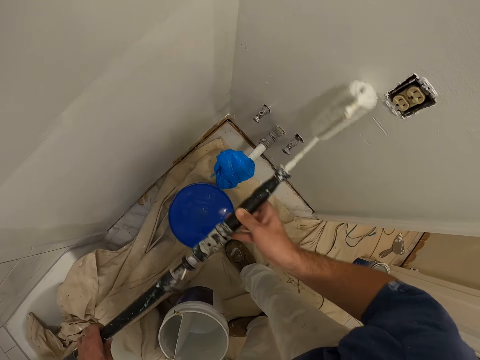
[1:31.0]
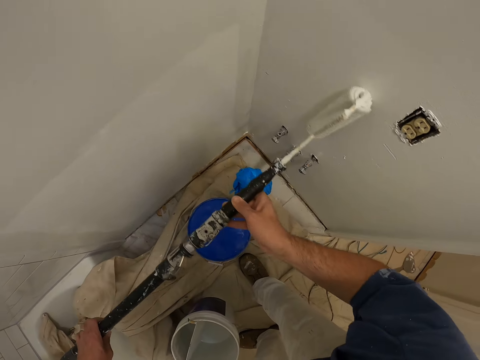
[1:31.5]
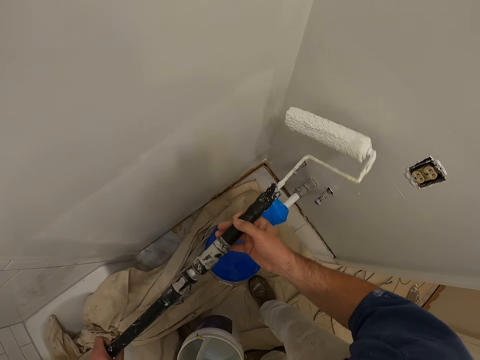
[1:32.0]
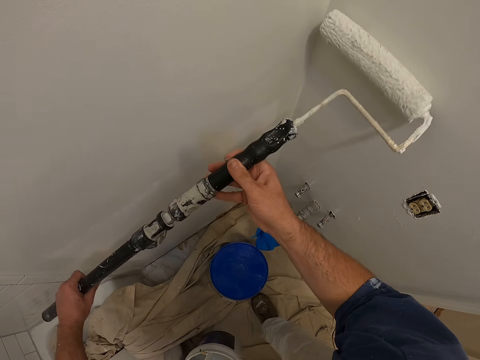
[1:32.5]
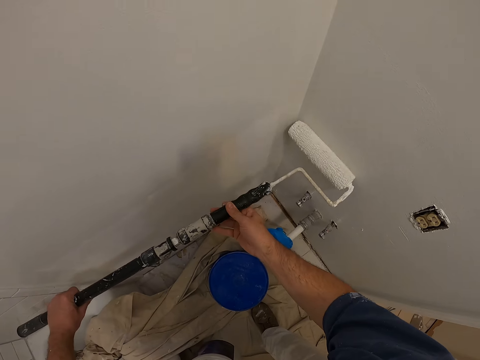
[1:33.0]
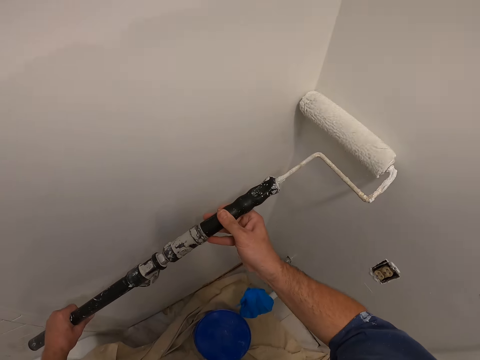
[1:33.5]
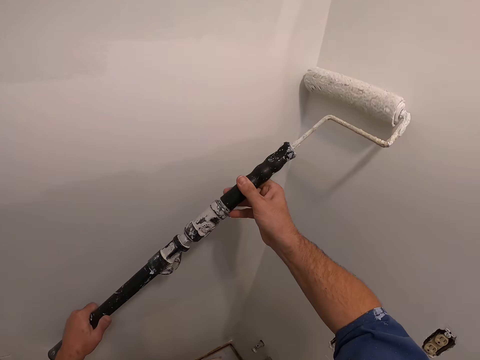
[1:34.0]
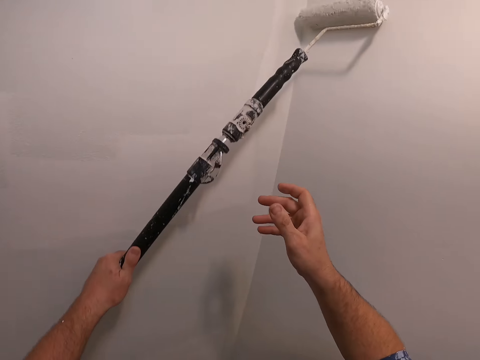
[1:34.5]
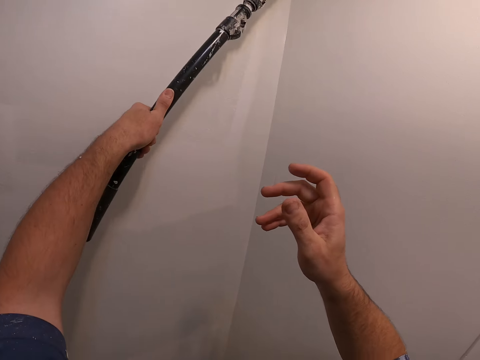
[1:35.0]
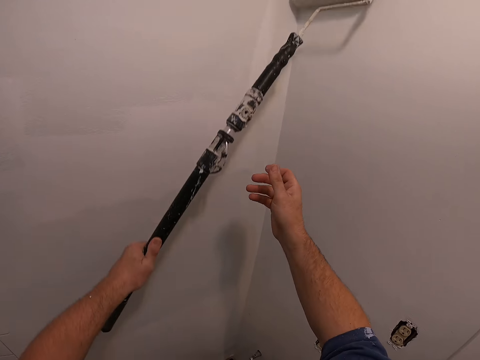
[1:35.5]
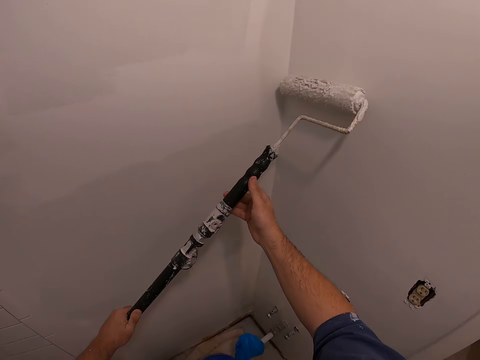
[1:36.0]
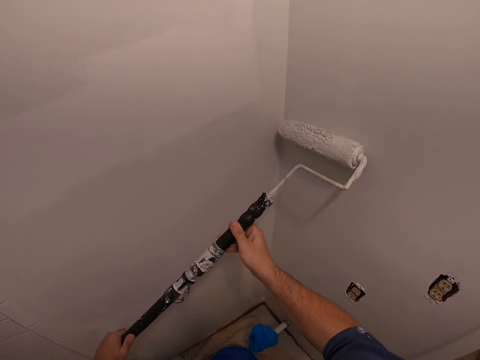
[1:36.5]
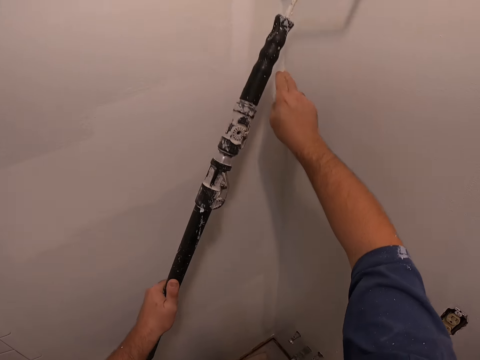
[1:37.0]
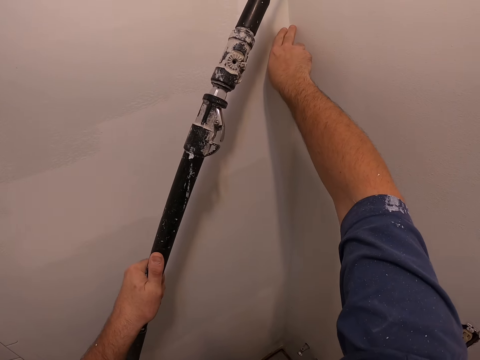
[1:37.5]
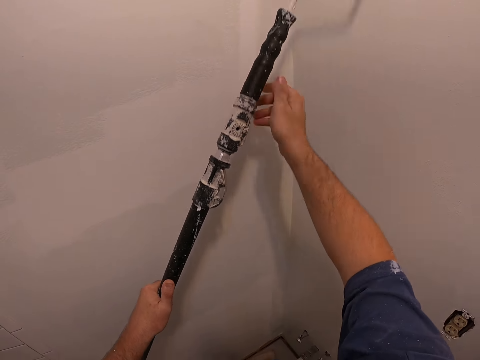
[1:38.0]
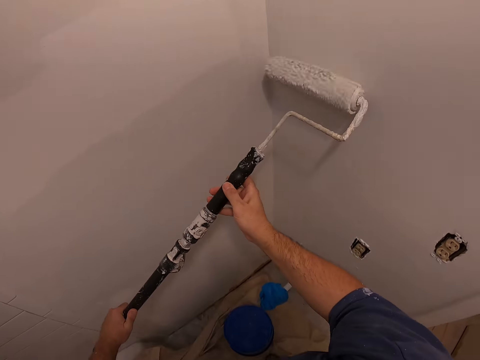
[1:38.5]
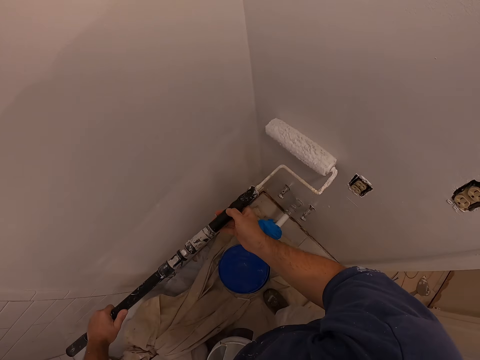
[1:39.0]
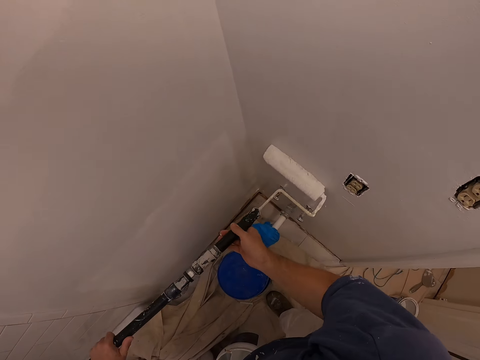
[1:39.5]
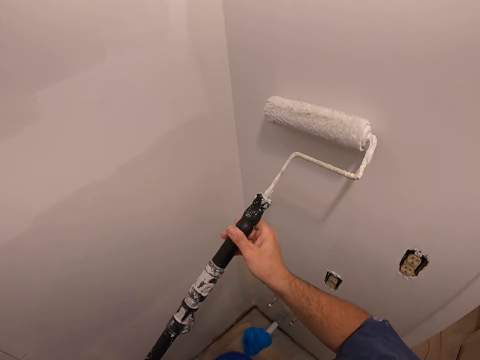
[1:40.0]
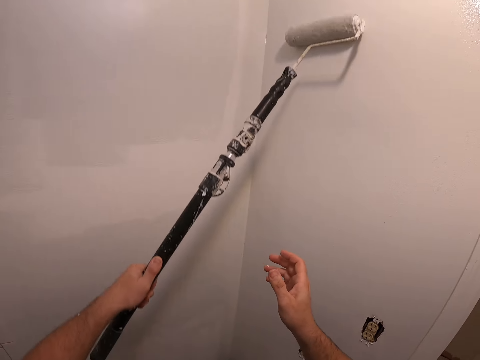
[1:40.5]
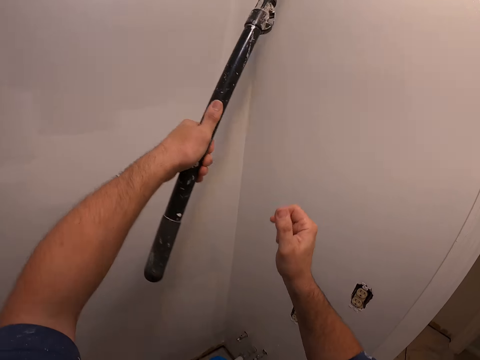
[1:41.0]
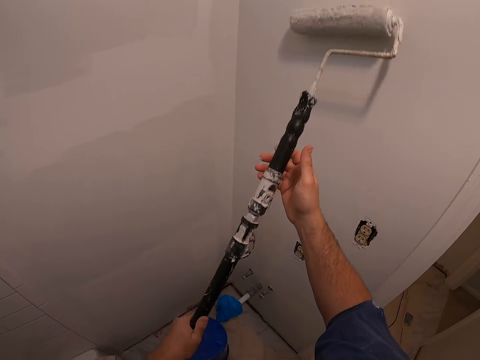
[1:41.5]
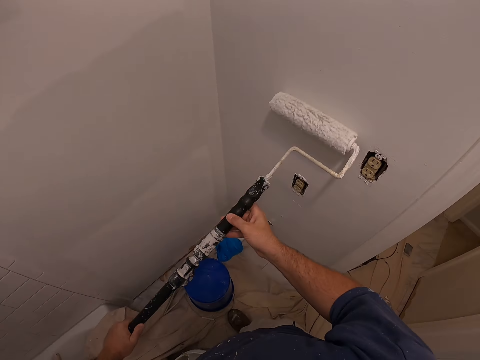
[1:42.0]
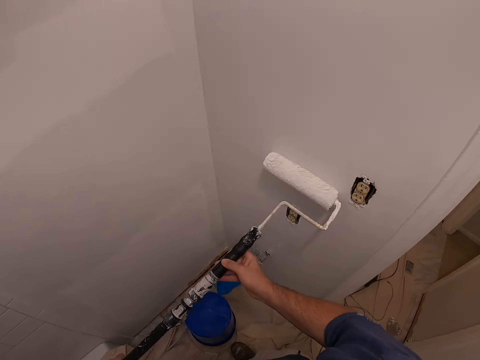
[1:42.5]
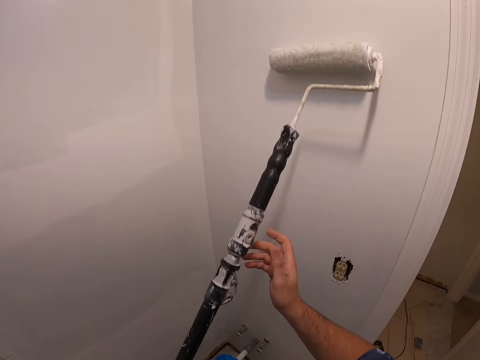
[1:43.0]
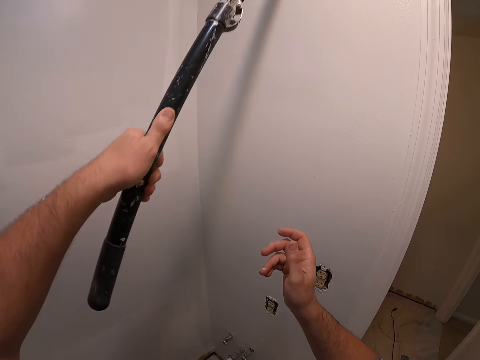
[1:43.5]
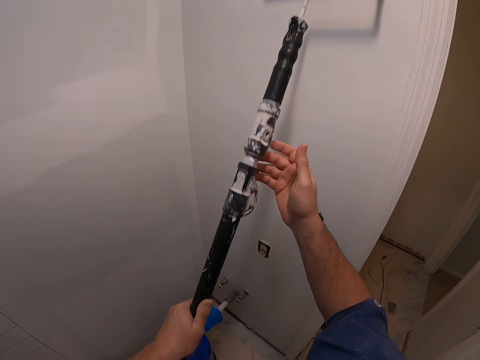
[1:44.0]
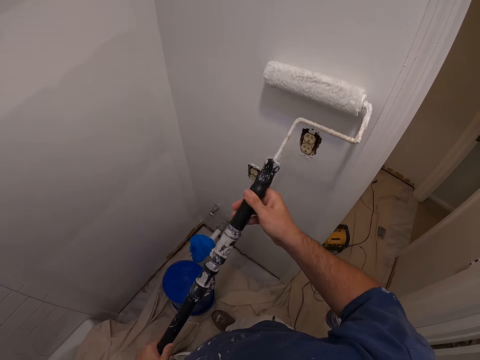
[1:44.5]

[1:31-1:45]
The camera wearer touches the wall with his right hand. He paints the wall with the brush in both hands.

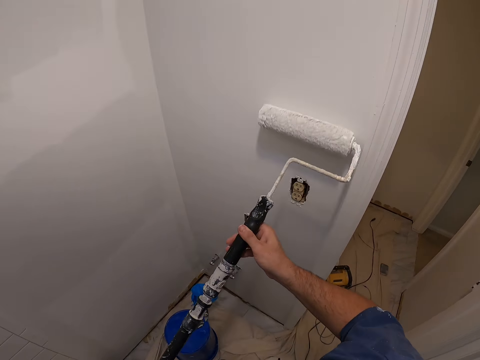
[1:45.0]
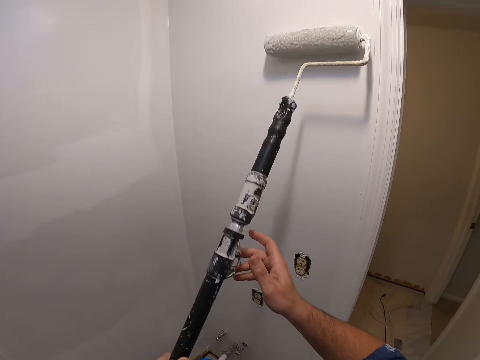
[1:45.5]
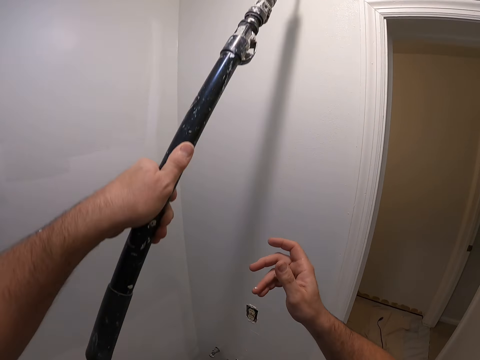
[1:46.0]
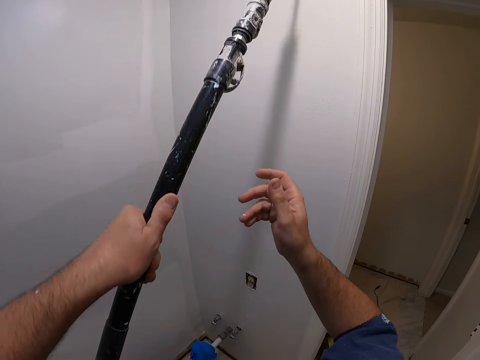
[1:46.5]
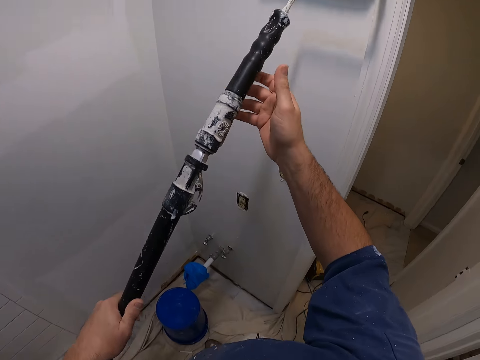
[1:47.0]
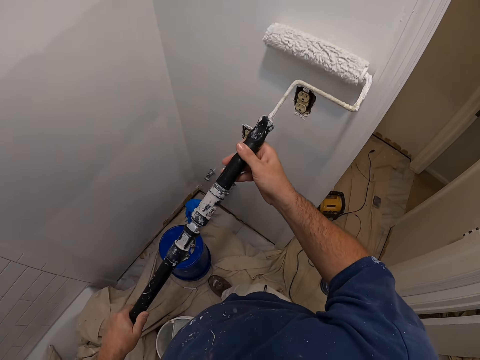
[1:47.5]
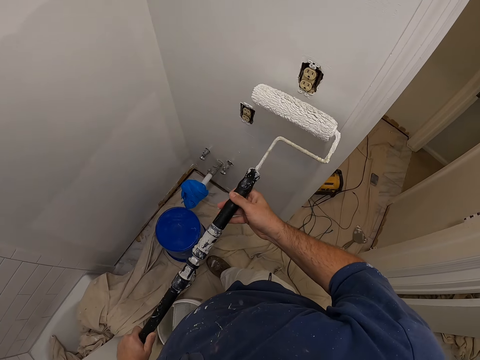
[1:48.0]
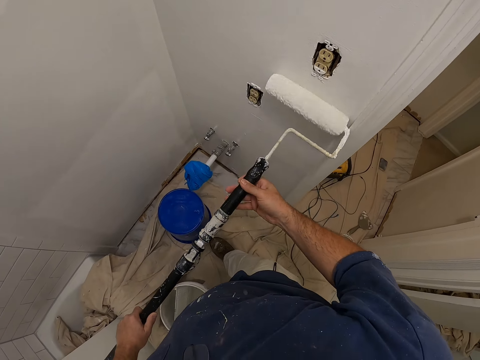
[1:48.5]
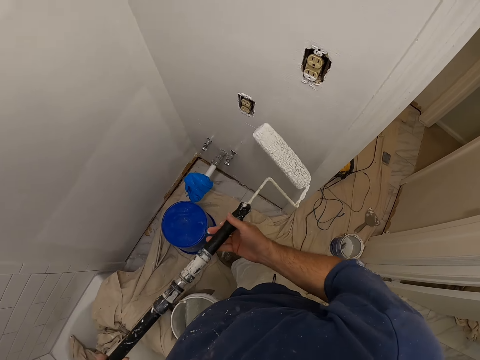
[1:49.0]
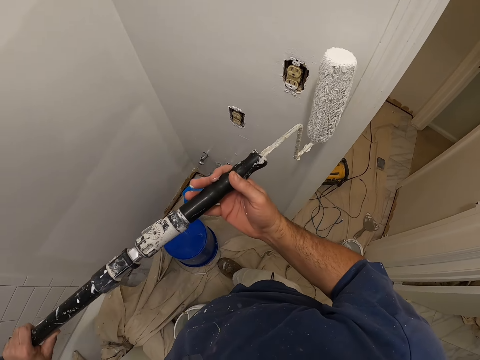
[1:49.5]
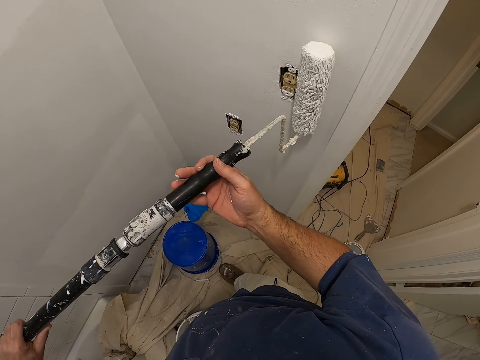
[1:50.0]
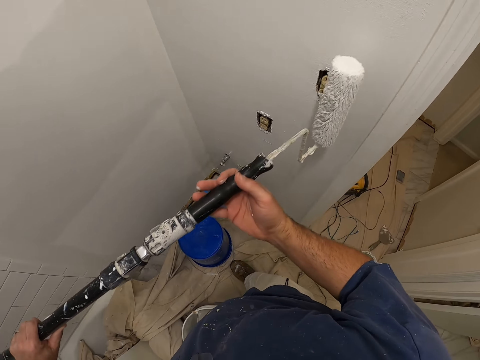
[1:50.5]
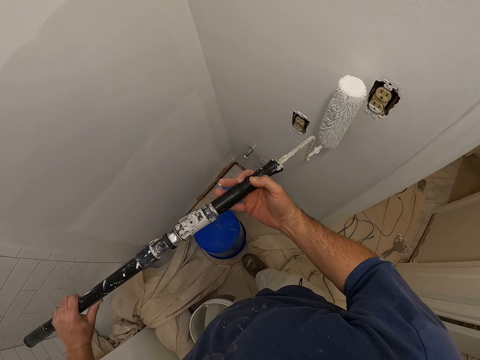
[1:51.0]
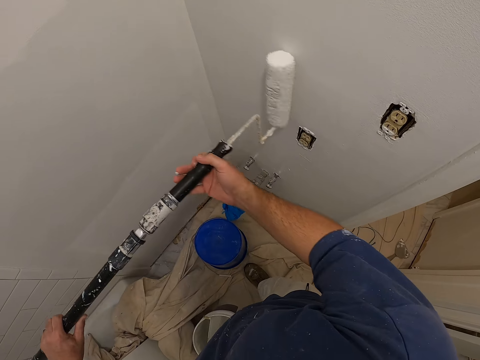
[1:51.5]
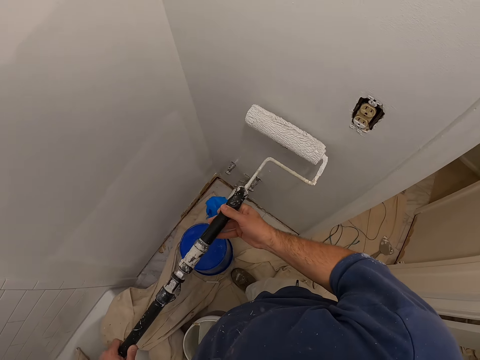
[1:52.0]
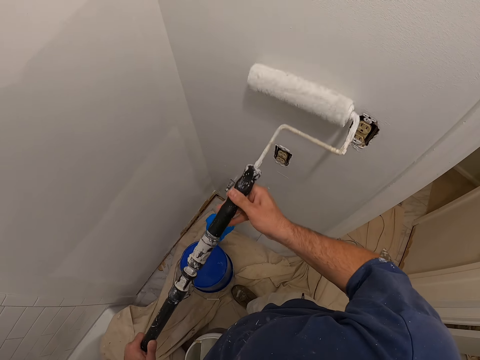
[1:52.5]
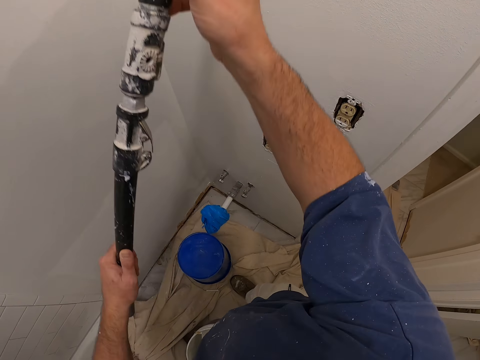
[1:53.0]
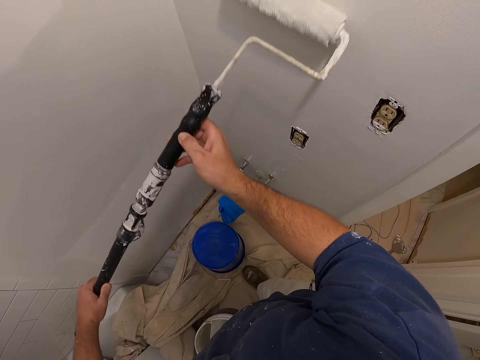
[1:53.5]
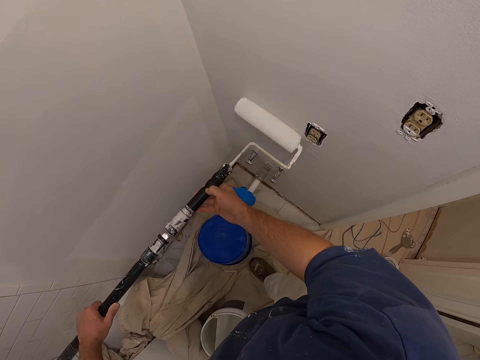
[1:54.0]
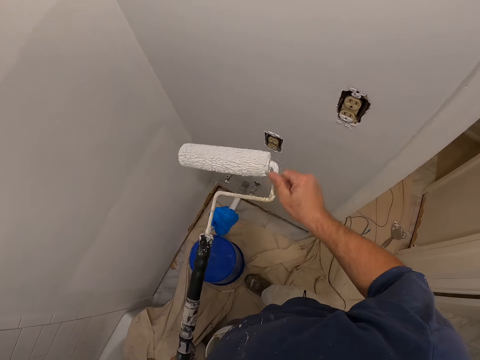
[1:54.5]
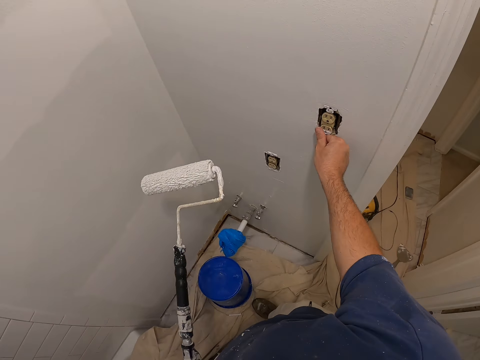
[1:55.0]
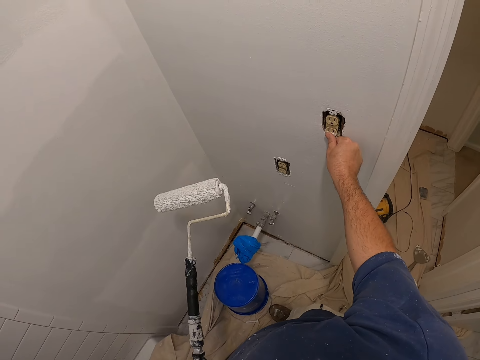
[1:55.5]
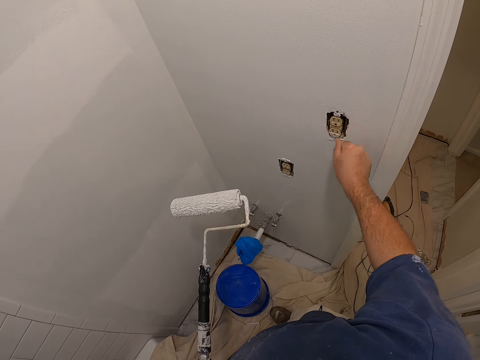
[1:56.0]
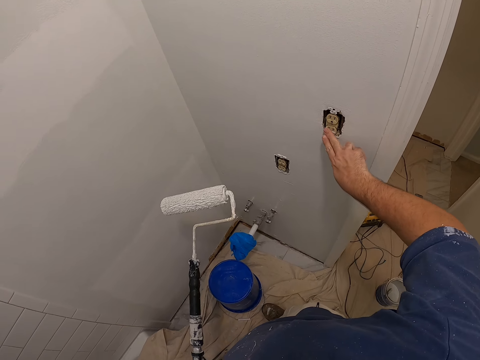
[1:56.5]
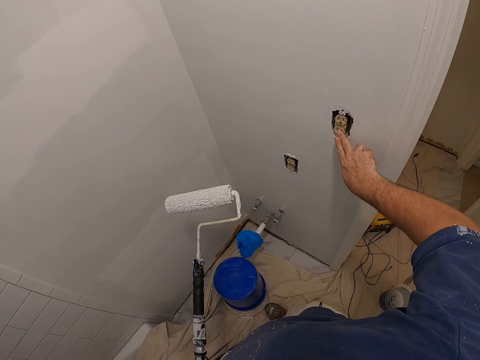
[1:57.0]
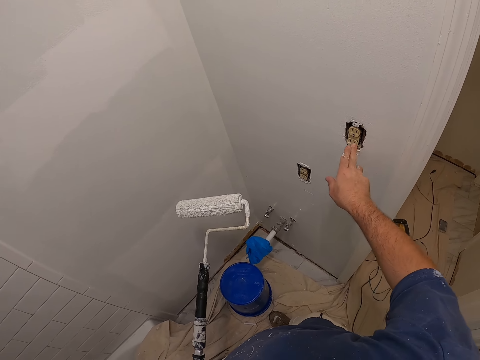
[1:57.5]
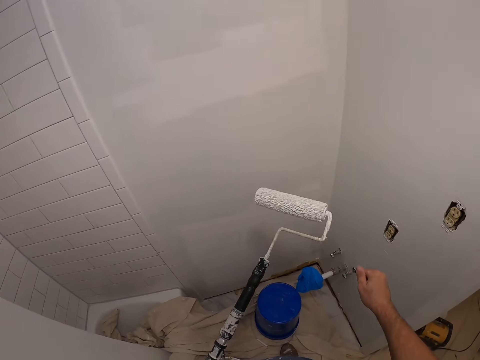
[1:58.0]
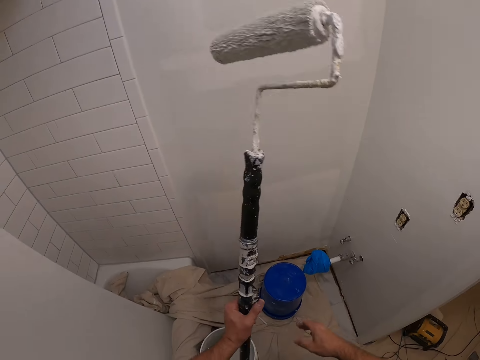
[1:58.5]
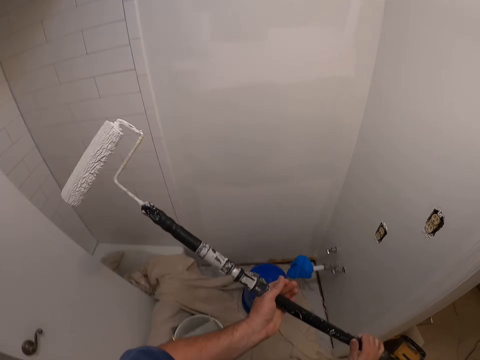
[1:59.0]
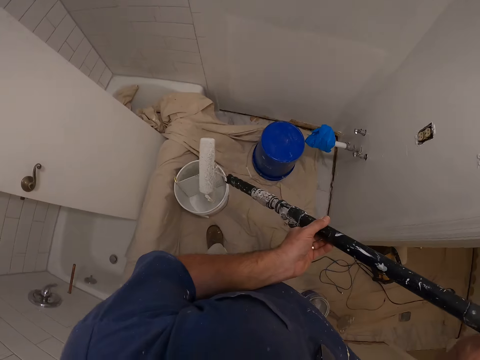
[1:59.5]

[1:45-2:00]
The camera wearer wipes the paint from the socket with the finger of his right hand.
